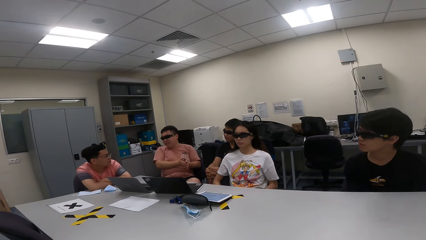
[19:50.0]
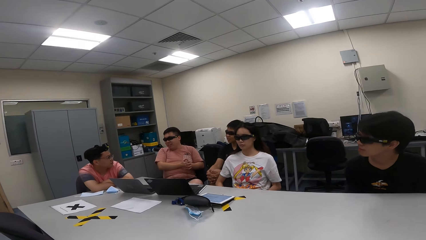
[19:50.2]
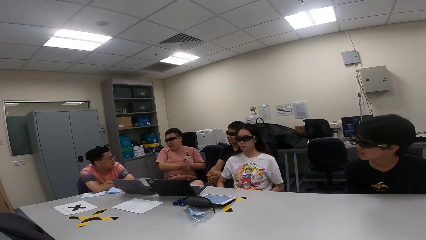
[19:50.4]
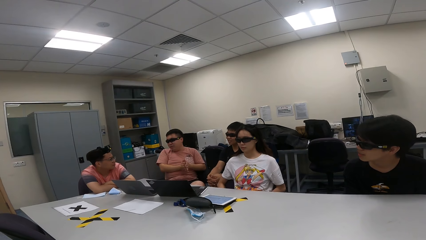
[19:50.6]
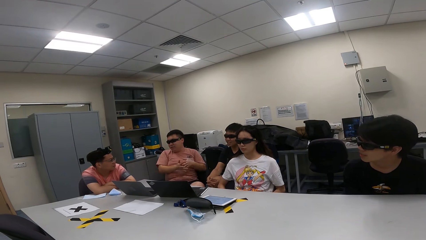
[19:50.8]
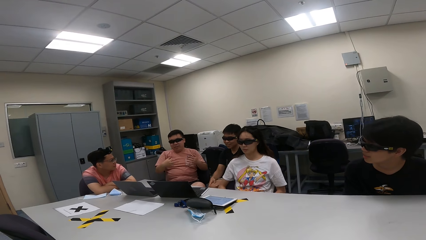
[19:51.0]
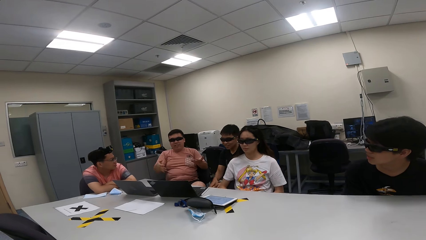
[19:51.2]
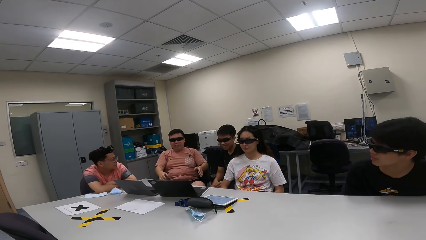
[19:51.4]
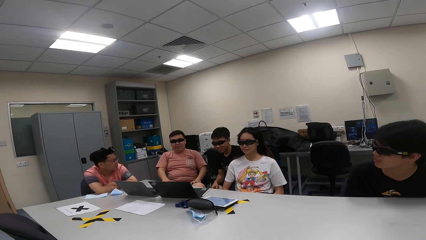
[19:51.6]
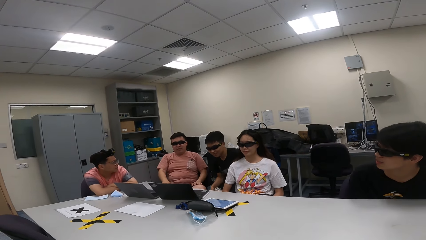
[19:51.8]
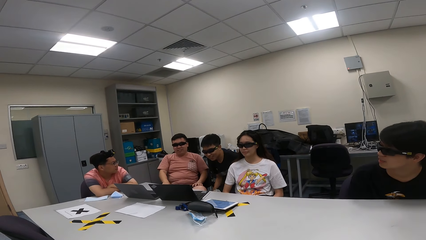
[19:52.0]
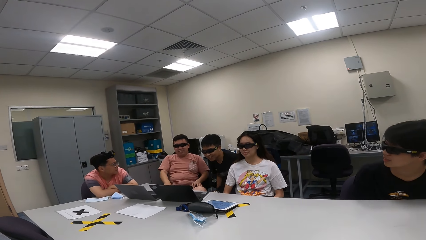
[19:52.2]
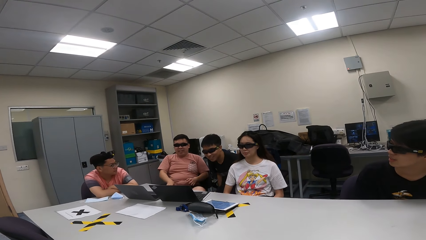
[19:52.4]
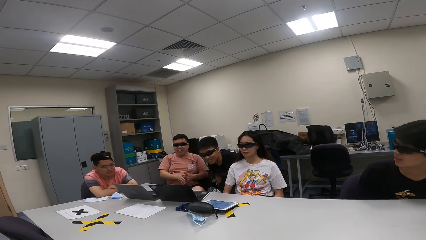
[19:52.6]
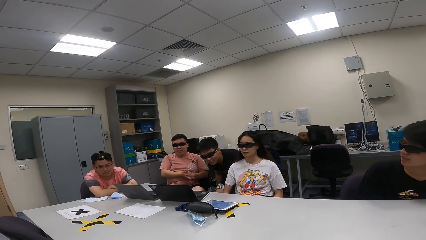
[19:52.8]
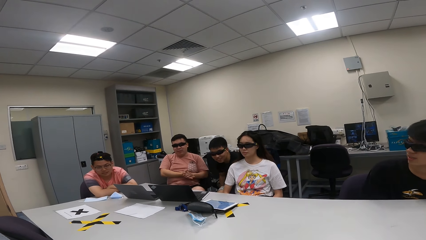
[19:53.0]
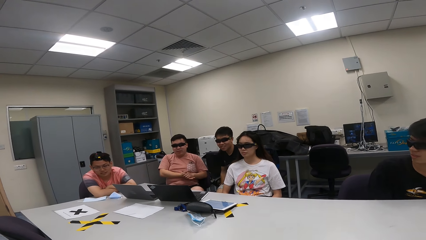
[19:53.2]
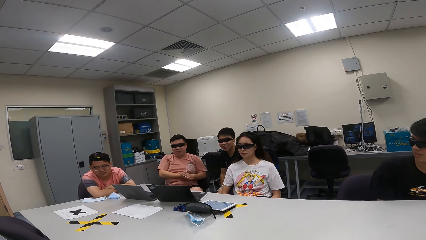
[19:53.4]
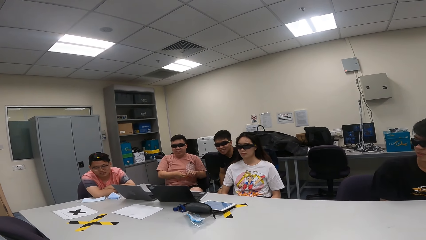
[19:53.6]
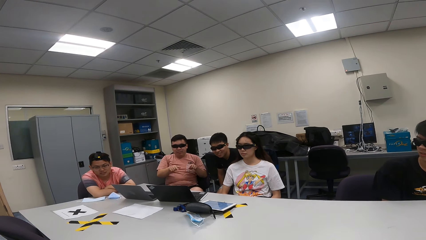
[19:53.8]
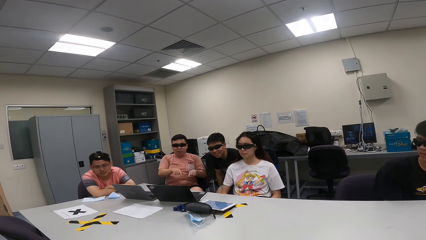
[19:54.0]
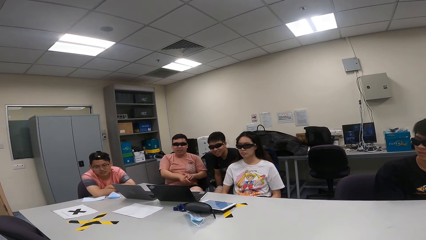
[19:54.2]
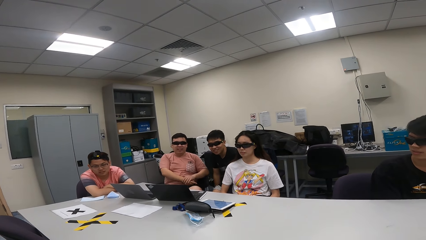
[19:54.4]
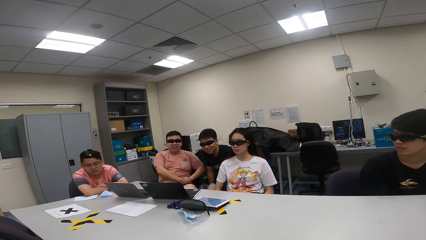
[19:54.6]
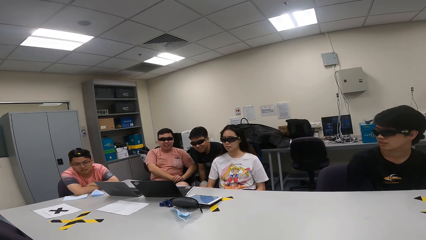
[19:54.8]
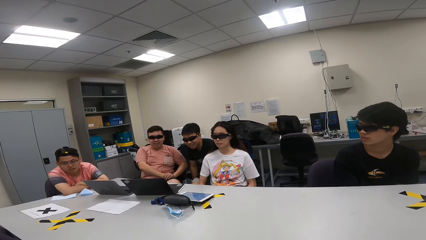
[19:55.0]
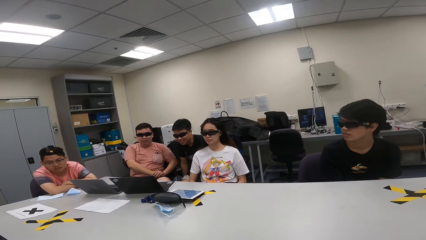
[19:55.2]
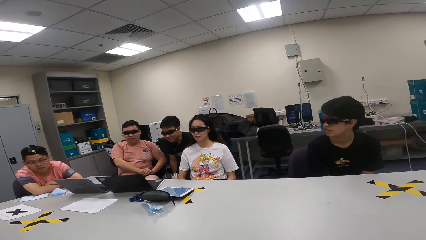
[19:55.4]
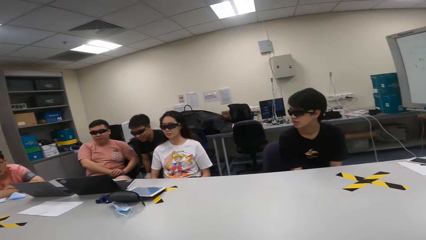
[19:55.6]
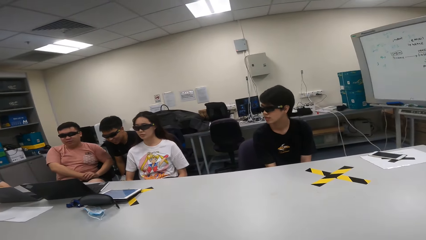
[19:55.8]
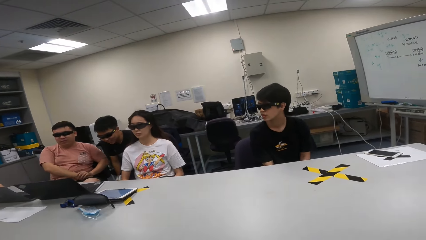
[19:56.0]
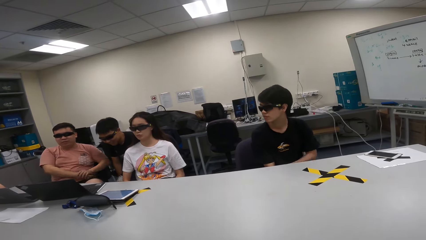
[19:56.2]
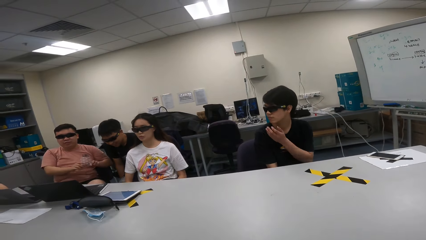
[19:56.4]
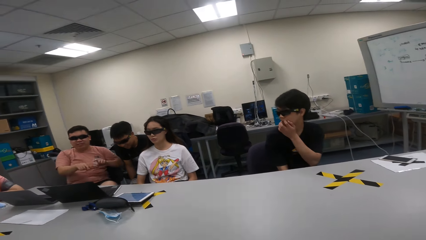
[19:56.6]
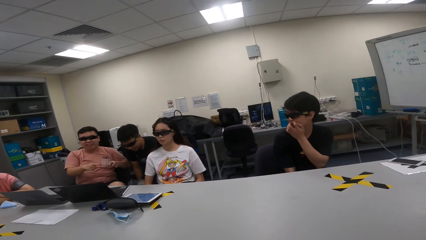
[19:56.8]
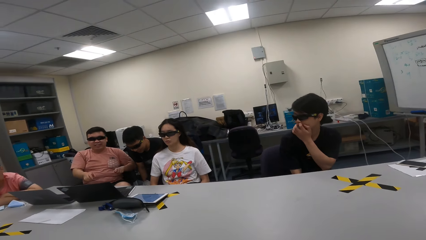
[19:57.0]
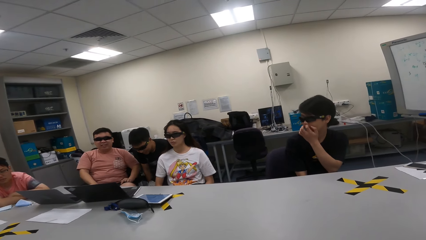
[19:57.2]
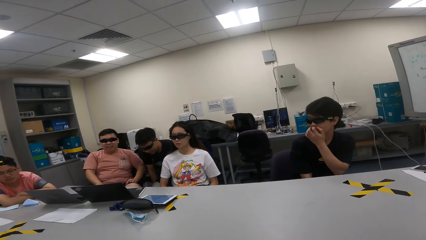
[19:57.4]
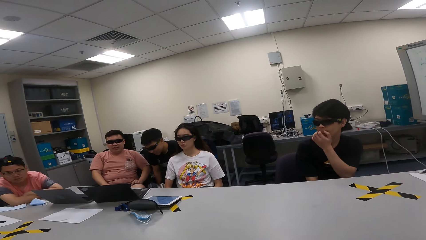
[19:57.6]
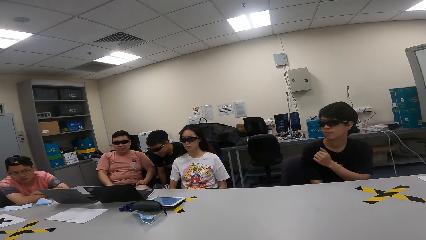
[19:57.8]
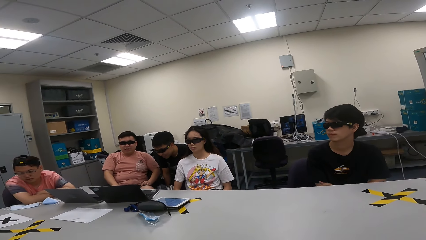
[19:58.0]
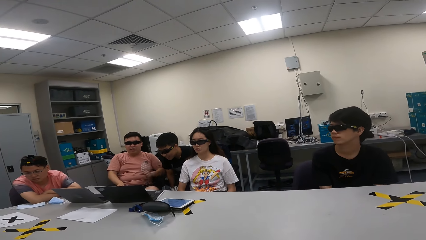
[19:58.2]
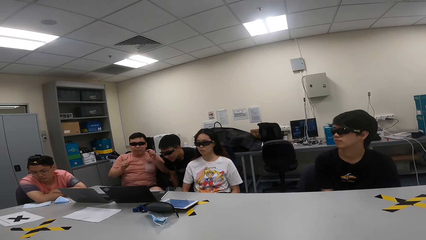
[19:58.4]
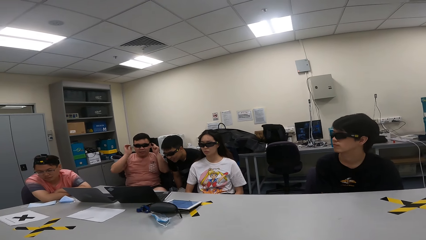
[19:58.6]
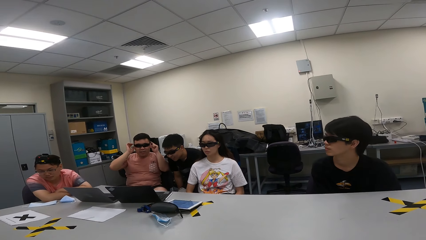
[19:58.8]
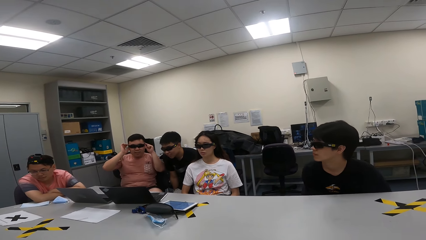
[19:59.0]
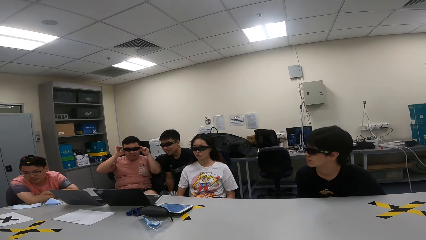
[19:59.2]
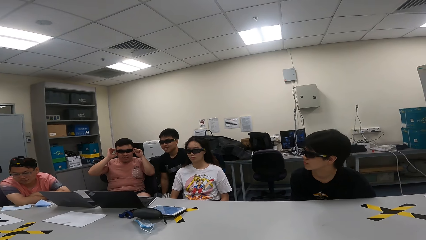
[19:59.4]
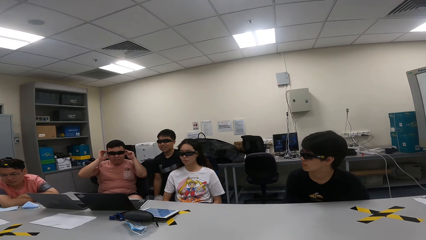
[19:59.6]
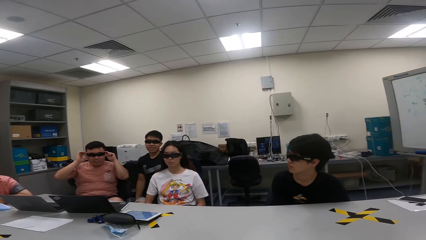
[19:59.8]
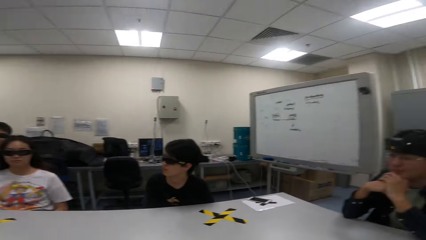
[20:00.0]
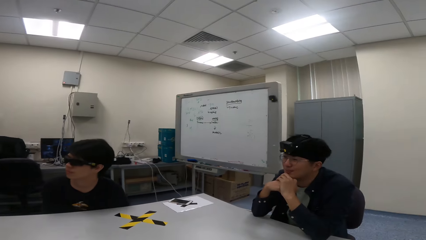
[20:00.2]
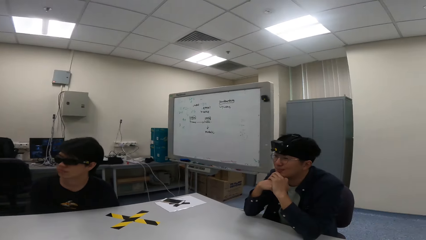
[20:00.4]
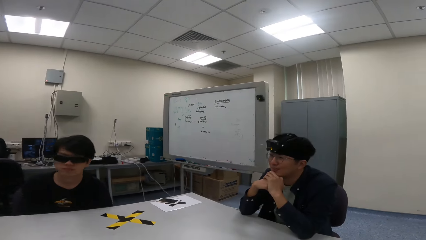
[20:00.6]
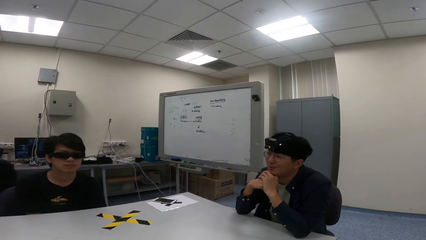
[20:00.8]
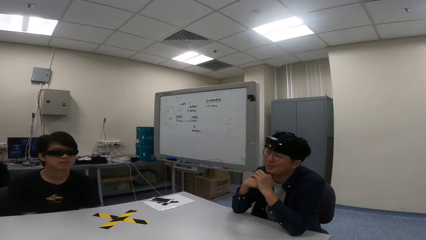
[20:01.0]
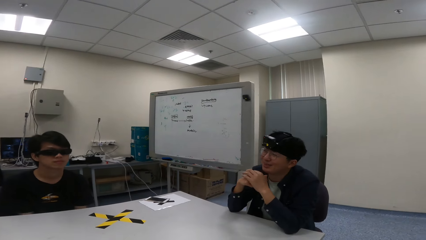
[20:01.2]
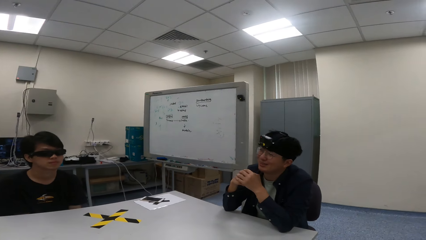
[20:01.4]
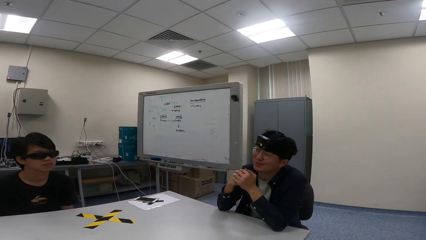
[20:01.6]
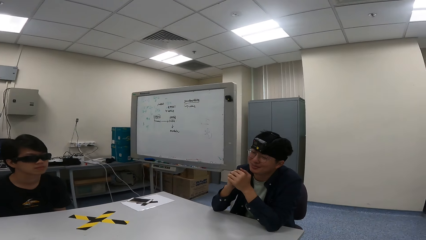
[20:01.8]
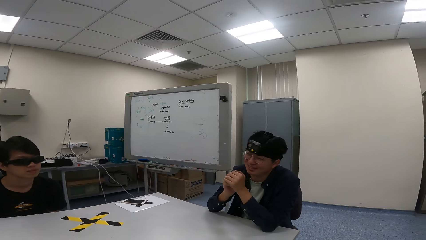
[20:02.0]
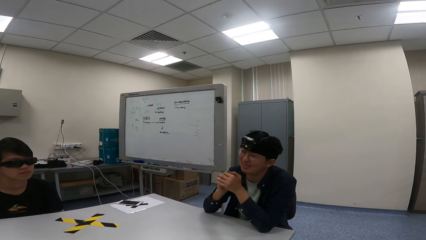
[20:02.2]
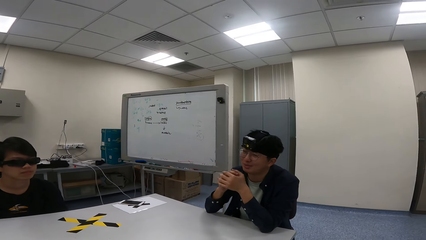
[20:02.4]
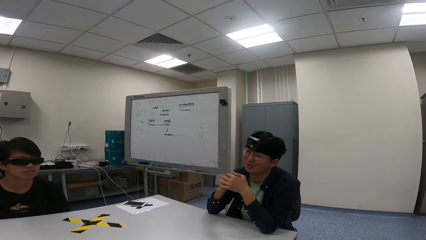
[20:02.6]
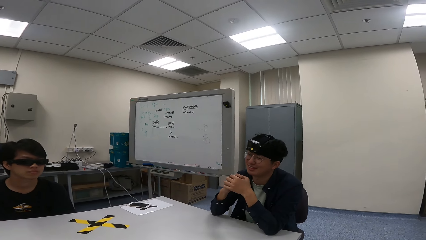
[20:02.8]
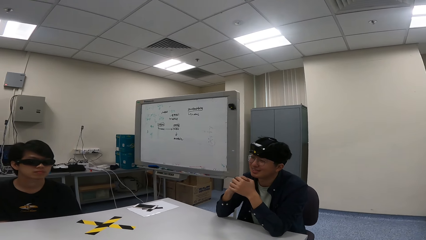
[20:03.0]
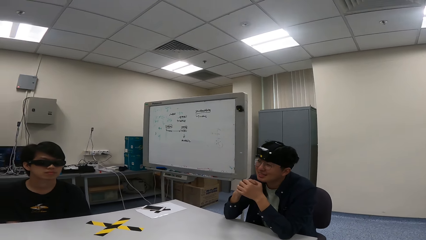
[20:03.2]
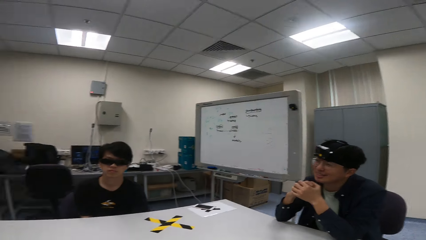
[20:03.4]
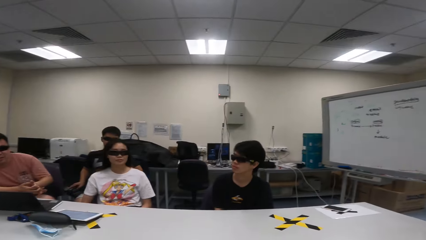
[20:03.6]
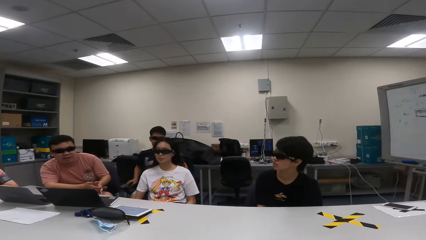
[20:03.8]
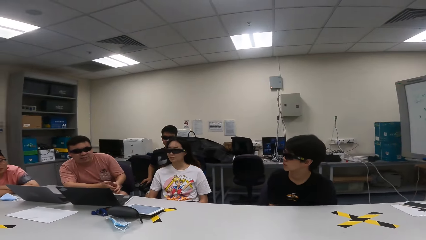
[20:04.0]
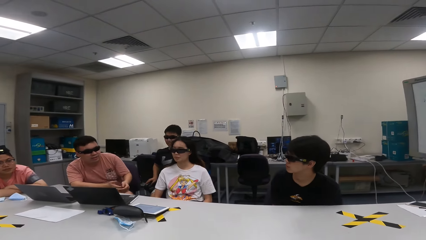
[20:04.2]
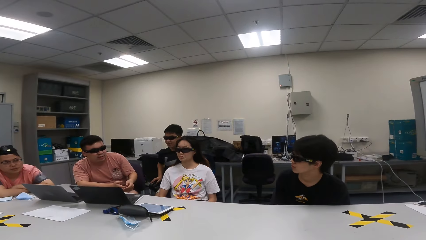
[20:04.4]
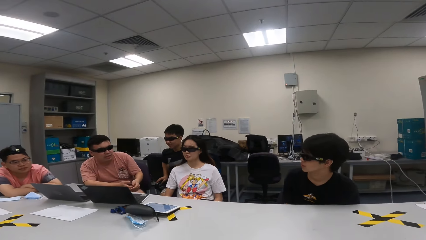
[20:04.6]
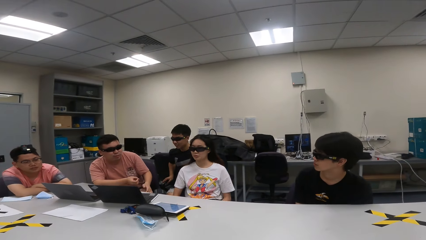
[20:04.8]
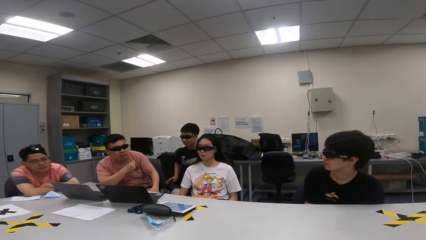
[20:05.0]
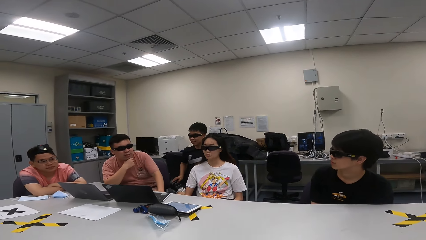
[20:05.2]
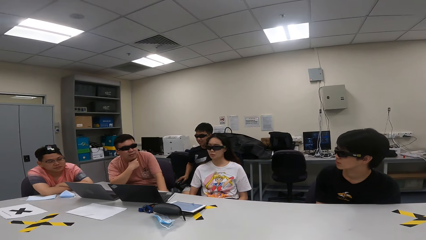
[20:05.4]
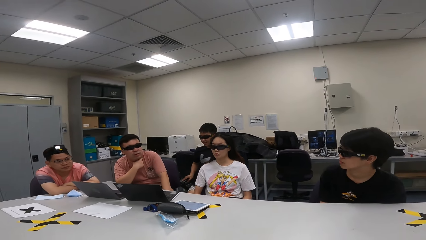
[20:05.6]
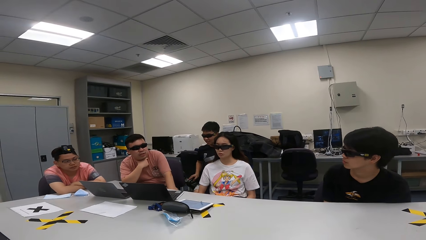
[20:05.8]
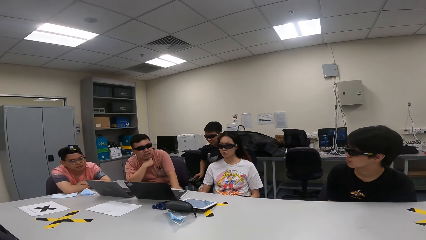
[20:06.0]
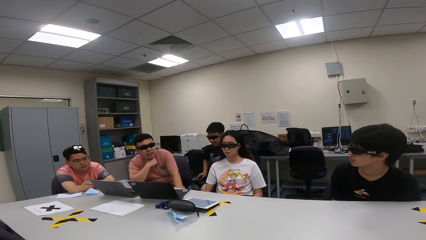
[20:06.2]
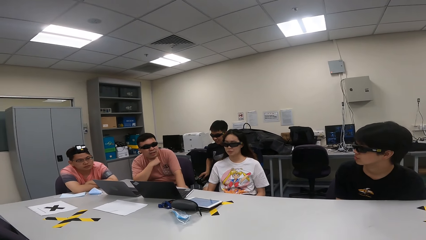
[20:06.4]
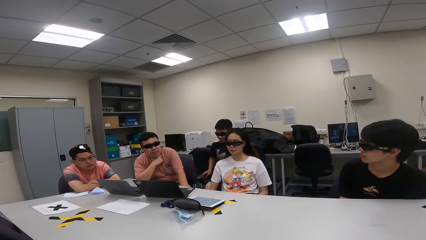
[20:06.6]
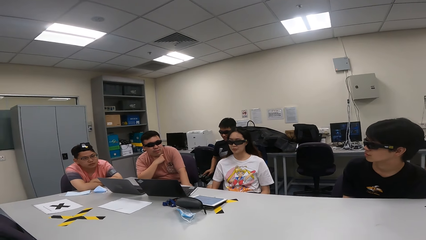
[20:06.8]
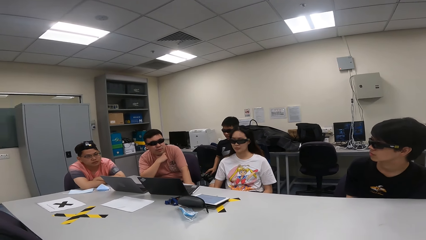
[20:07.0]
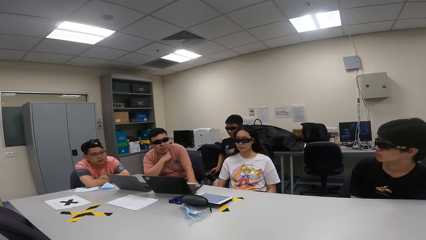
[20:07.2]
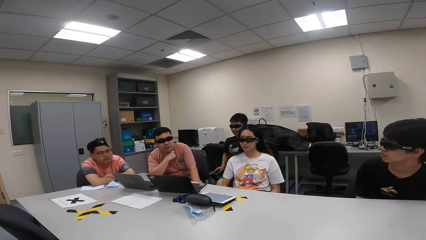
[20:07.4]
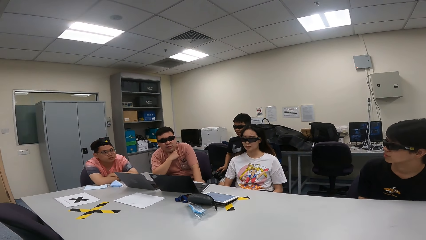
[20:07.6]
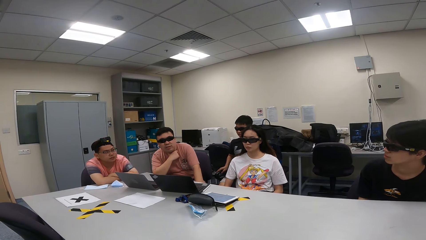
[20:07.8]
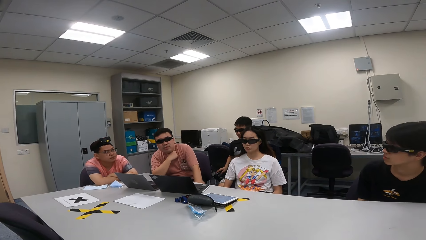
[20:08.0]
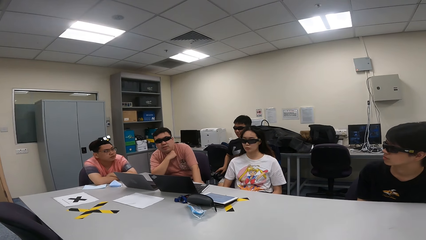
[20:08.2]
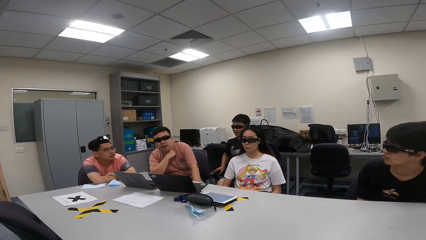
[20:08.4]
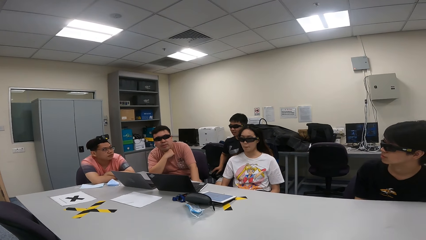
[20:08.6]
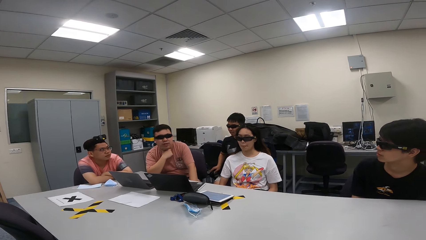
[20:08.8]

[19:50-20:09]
A person rubs the hands, sways the hands and touches the thighs. Another person moves on a chair. The first person sways hands. A third person touches the face. The first person sways hands and touches the shades. A fourth person converses. The first person touches the face. The second person swings on a chair.
